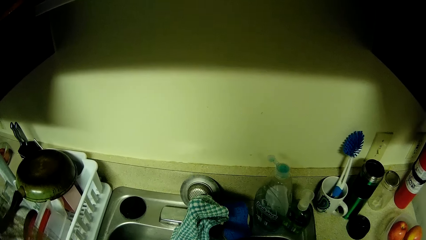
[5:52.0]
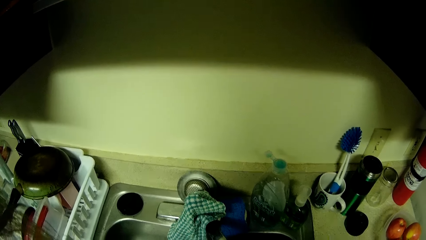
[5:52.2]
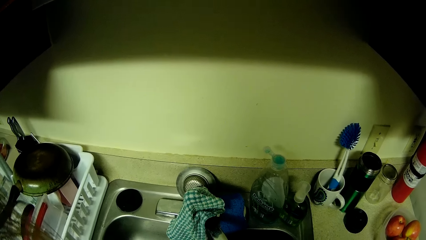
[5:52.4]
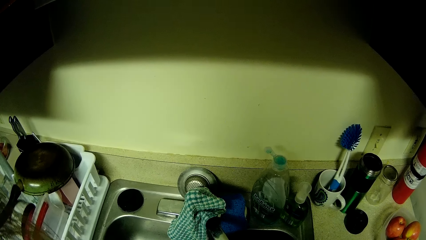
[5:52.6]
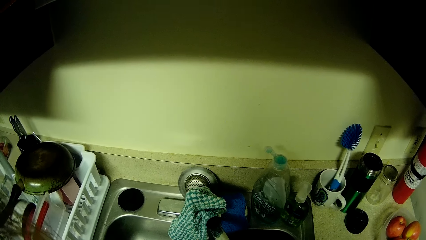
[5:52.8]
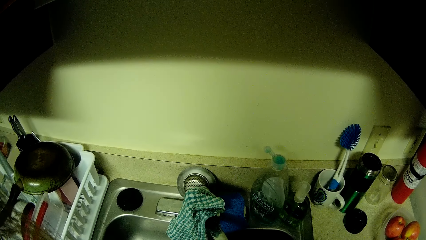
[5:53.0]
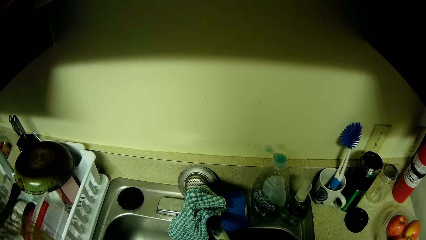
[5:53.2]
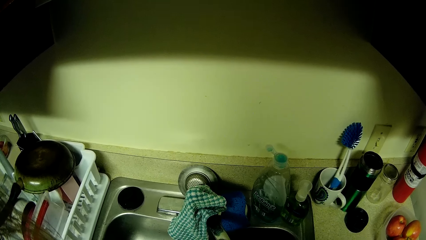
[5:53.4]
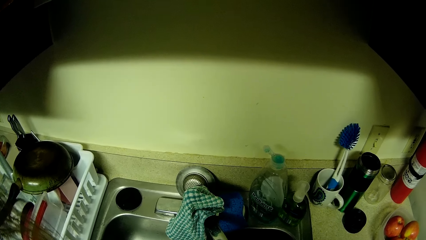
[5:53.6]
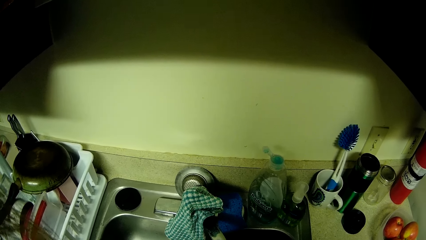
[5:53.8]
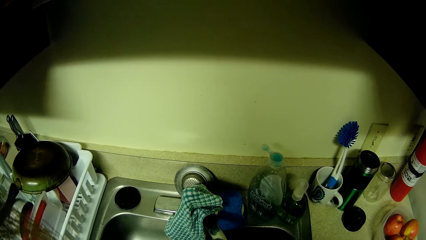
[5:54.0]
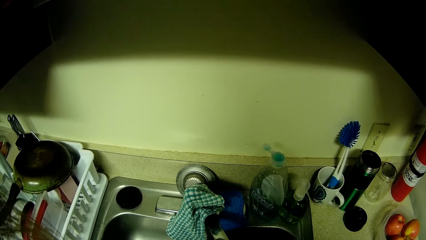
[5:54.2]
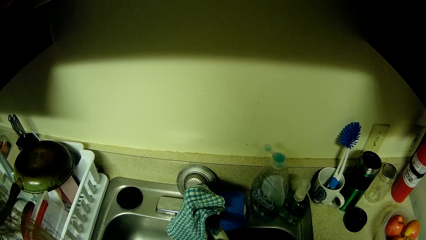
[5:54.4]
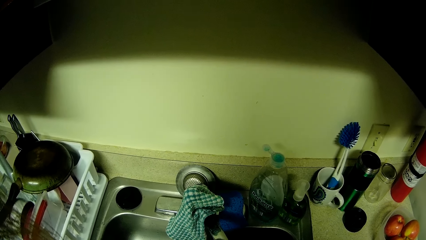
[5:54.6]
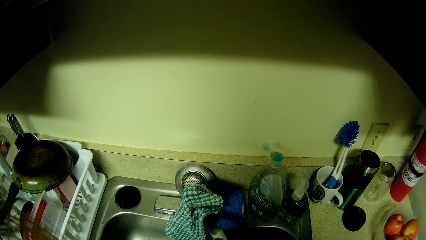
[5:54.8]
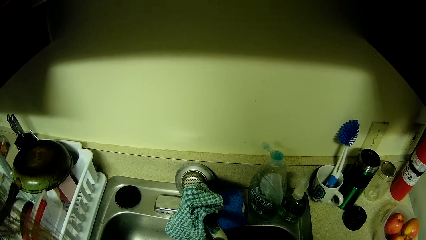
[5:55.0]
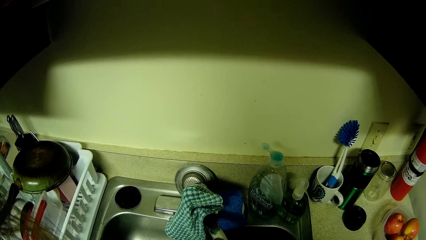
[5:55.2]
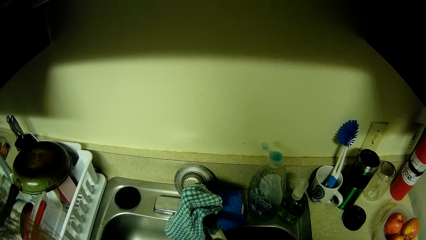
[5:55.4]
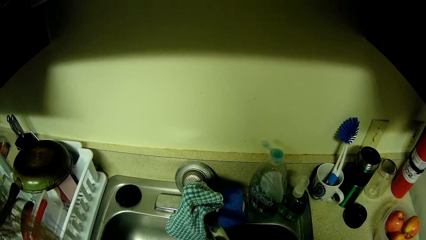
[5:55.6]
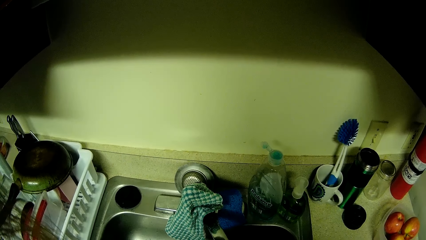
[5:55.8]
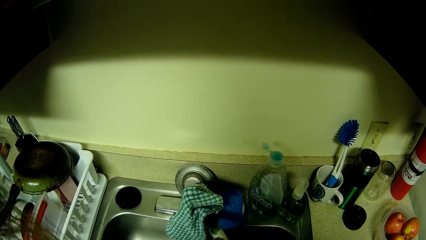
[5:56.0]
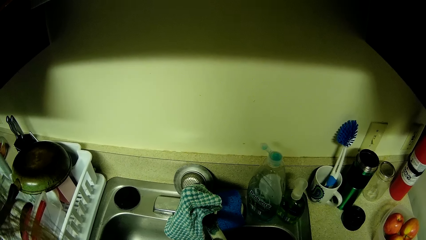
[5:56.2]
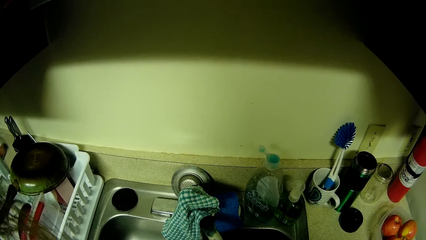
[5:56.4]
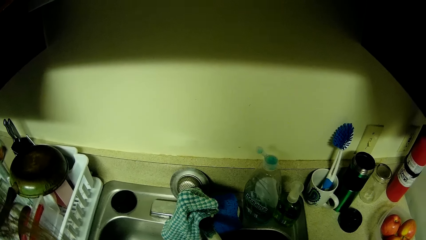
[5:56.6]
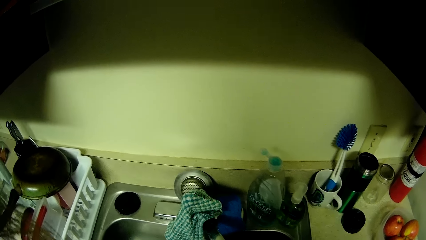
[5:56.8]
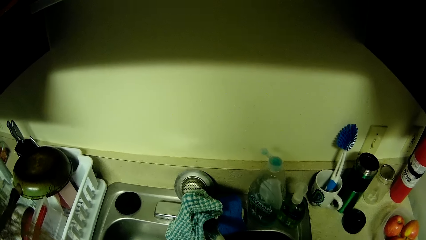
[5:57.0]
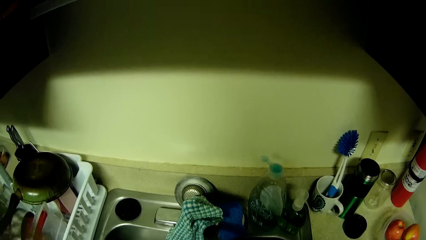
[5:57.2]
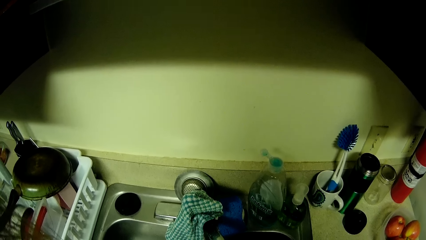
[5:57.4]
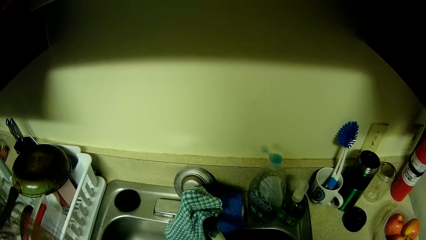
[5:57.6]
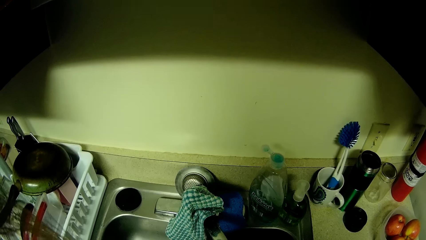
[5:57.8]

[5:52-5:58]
The camera wearer looks at the utensils.

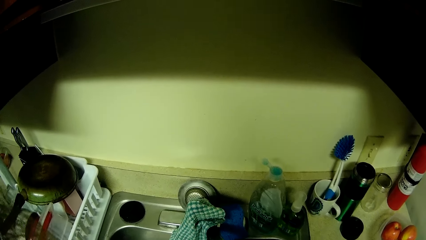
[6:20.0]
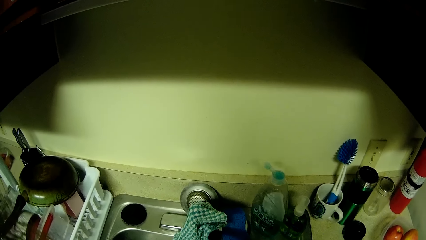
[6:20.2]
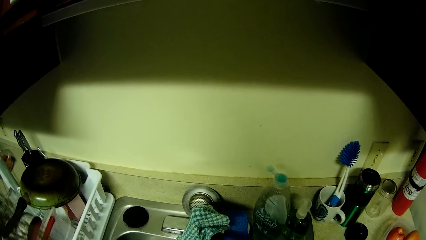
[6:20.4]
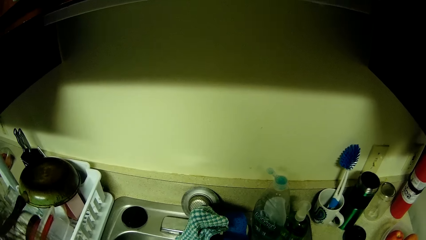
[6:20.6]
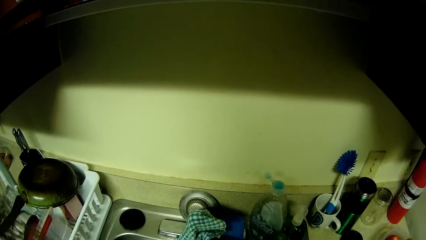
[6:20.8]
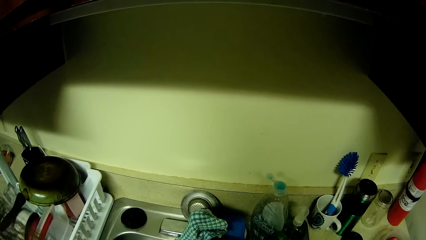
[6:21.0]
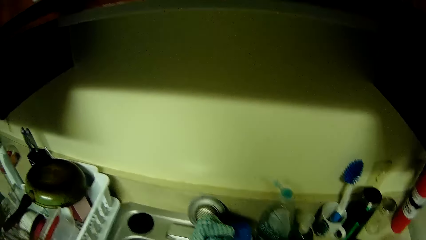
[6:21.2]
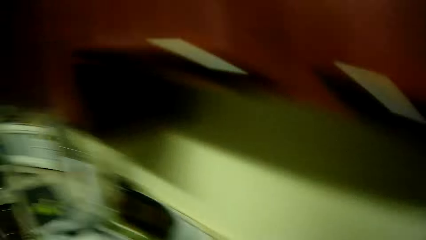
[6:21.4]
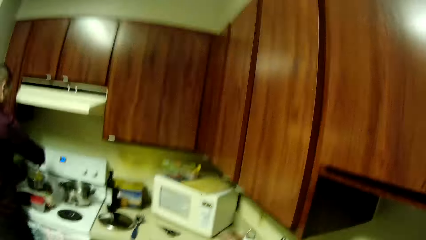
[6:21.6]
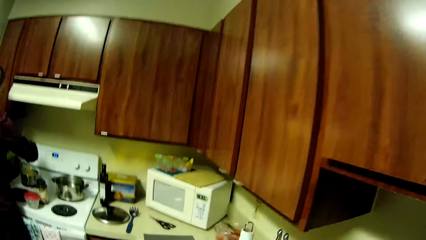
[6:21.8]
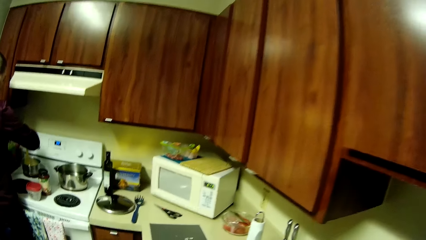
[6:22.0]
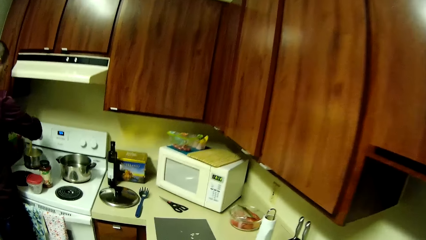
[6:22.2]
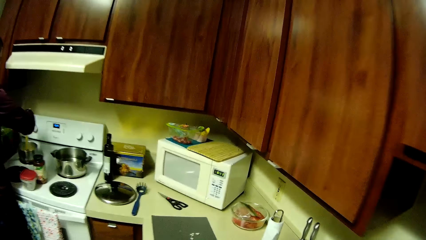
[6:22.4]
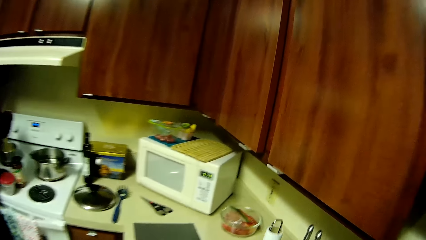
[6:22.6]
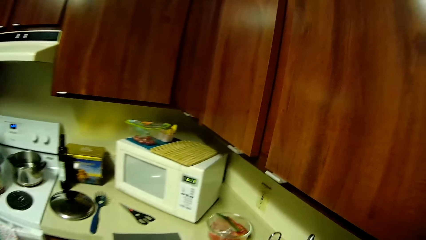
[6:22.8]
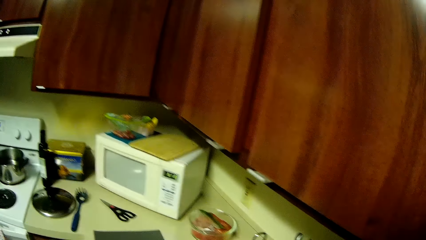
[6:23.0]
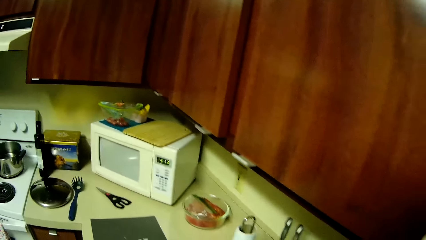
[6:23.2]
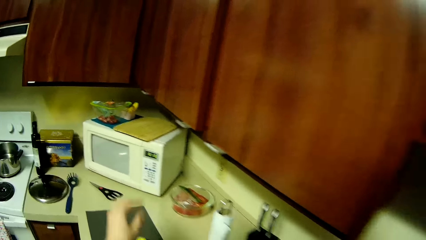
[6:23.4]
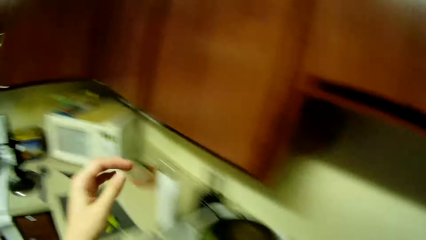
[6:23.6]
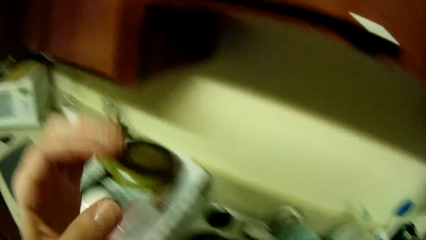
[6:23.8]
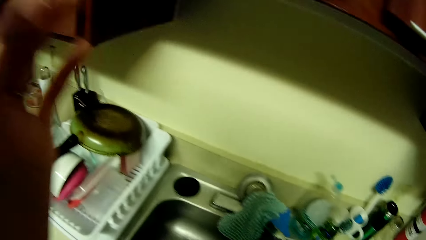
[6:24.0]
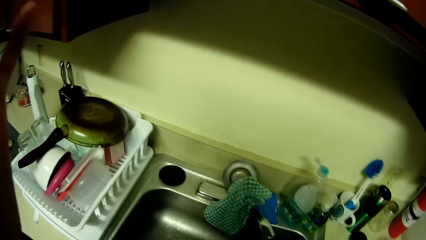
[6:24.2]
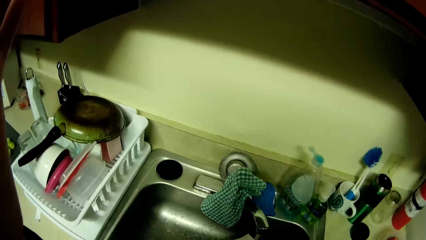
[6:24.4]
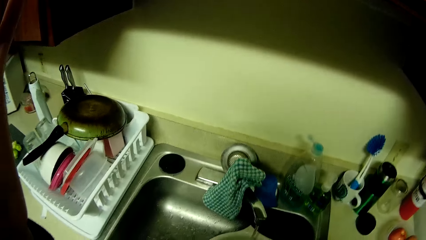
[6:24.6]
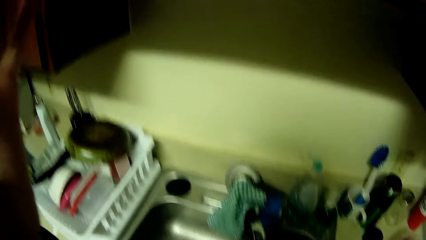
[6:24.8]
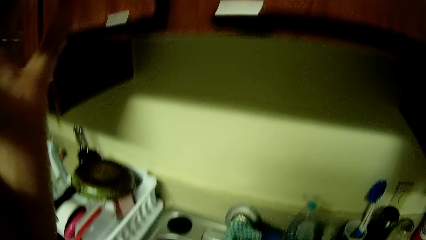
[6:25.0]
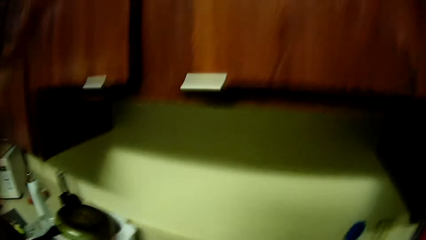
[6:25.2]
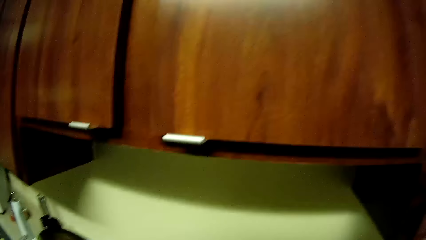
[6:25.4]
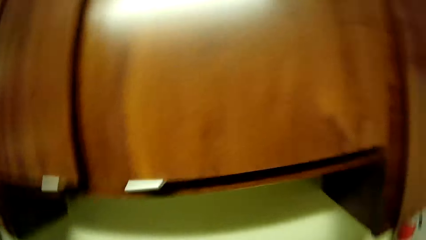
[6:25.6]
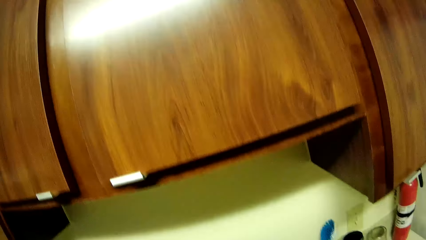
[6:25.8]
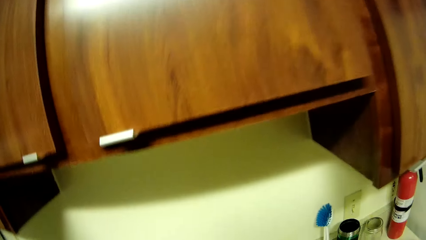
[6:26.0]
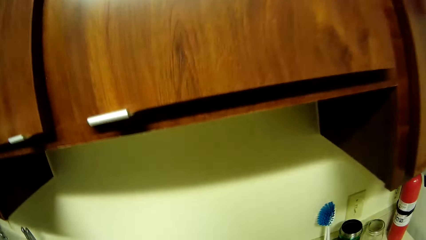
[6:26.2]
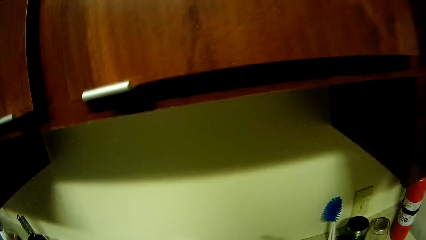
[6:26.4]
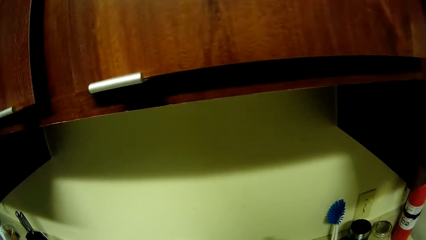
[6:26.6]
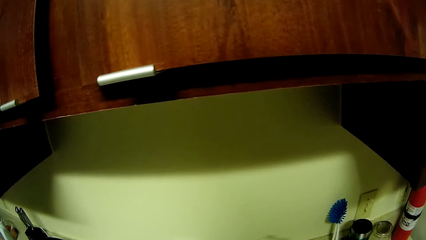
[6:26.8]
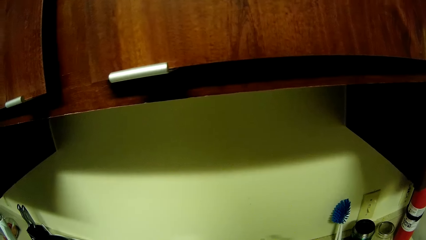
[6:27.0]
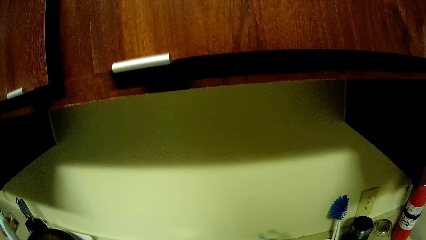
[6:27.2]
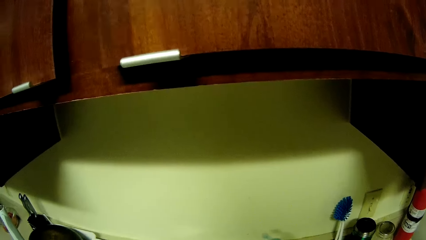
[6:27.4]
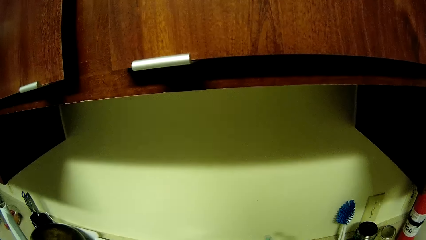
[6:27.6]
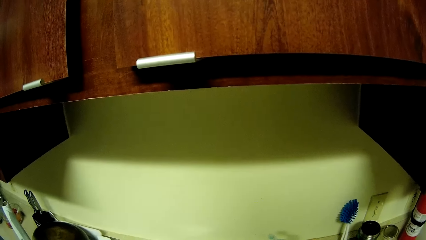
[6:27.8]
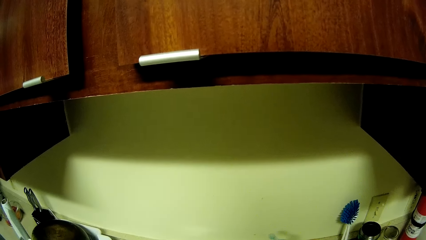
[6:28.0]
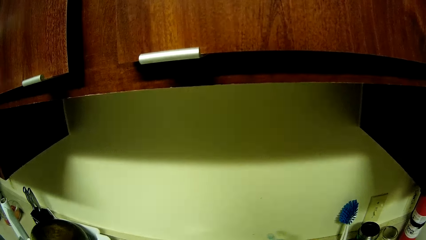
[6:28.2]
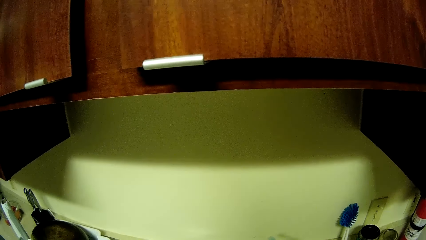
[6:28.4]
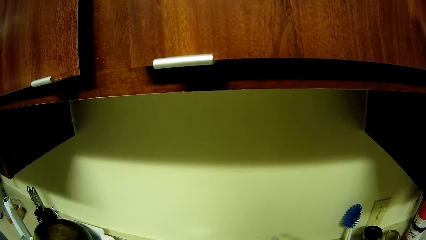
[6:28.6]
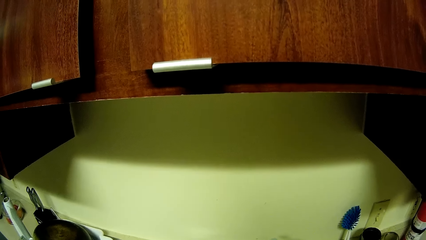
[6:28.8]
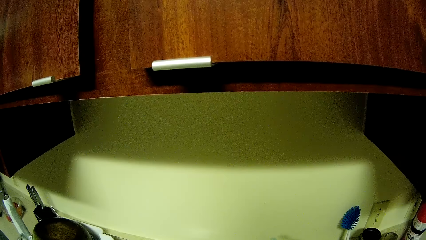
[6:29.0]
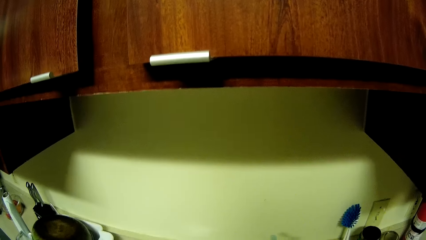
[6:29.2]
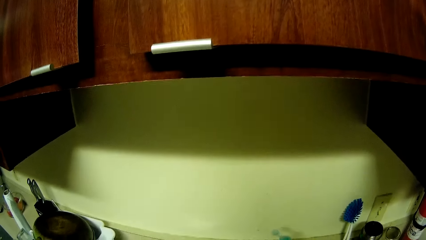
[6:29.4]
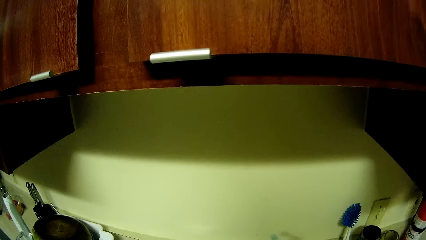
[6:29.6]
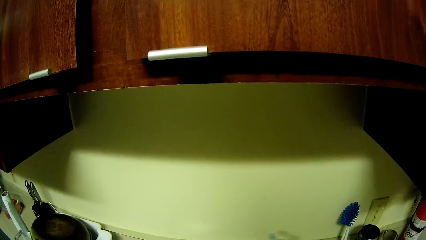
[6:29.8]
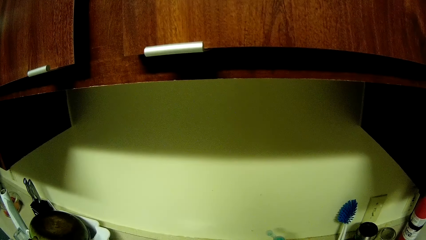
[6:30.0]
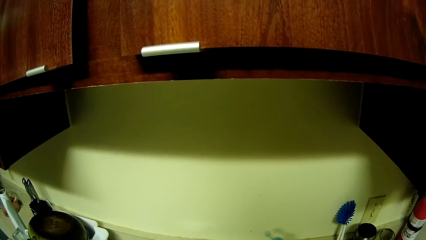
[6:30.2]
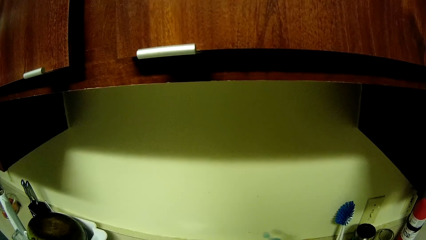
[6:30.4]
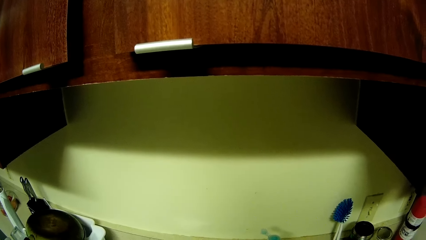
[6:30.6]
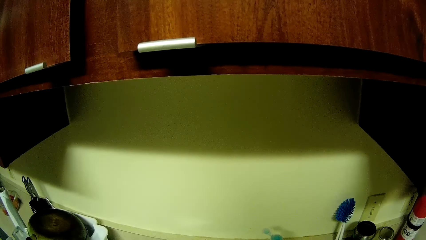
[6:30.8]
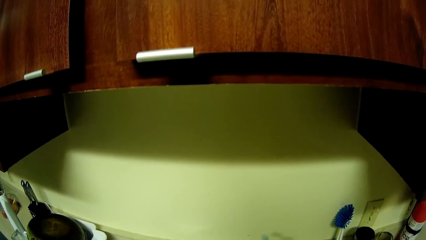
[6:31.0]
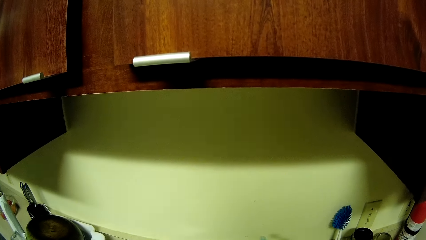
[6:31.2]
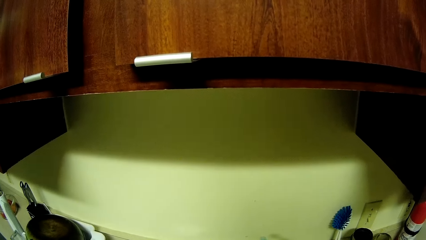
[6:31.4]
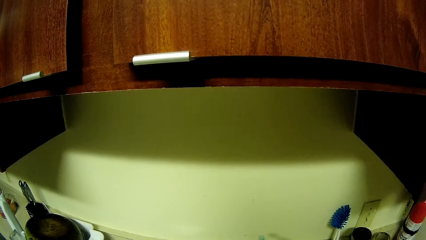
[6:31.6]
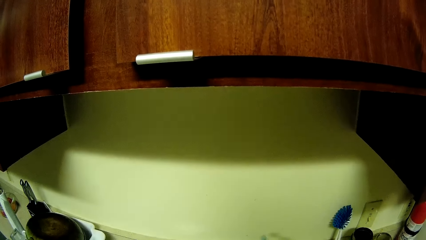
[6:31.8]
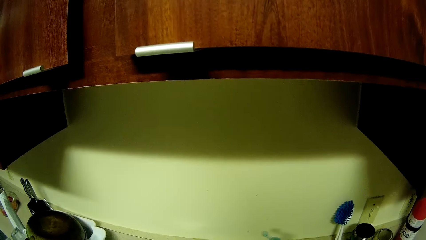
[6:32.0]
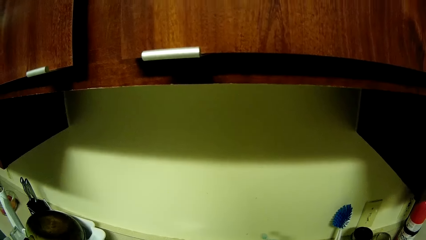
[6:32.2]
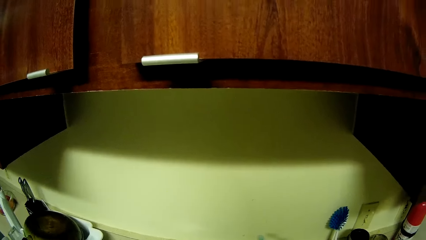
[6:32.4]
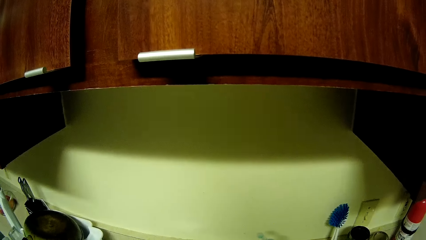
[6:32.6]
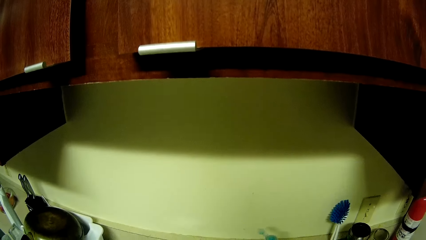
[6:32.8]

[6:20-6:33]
The man stirs food with a wooden spoon with his right hand in the pot. The camera wearer drops fruit on the plastic board with her left hand. She adjusts her camera with her left hand and raises her left hand.
